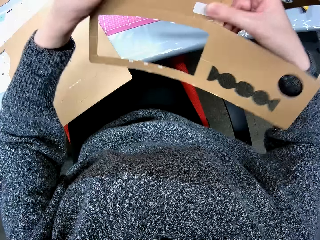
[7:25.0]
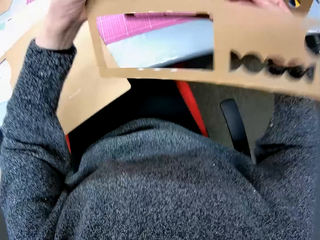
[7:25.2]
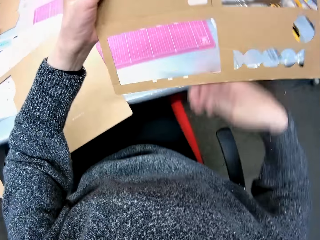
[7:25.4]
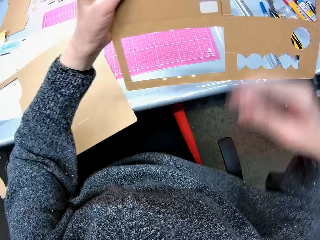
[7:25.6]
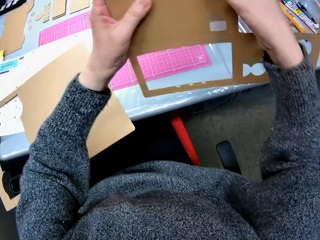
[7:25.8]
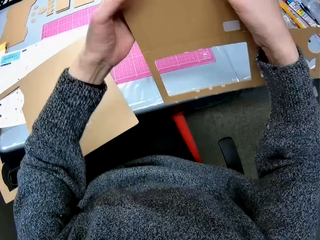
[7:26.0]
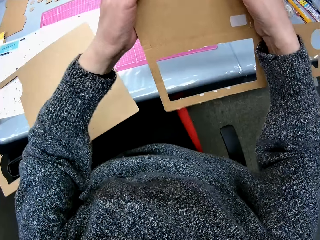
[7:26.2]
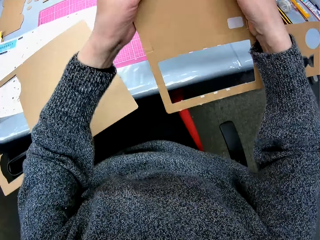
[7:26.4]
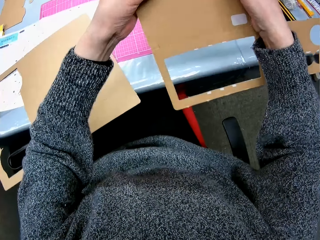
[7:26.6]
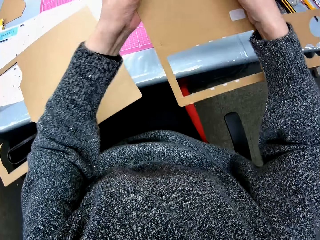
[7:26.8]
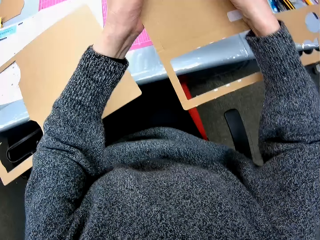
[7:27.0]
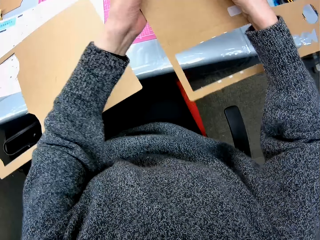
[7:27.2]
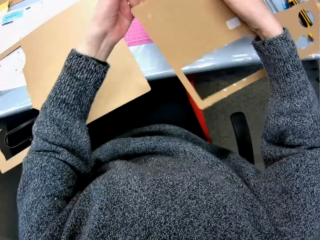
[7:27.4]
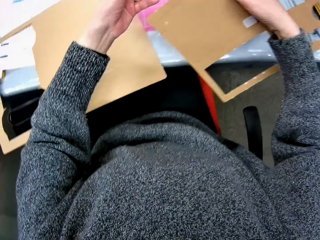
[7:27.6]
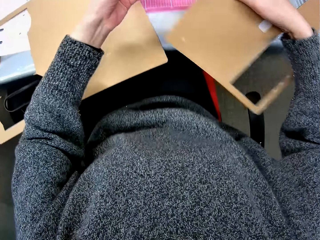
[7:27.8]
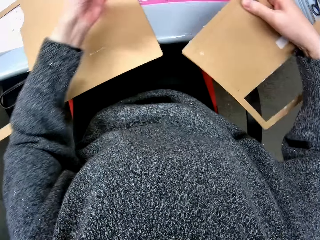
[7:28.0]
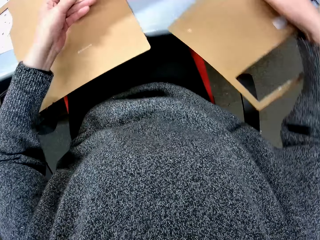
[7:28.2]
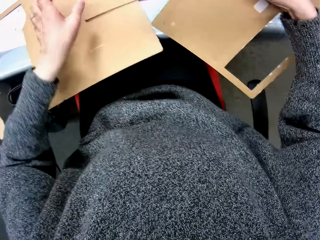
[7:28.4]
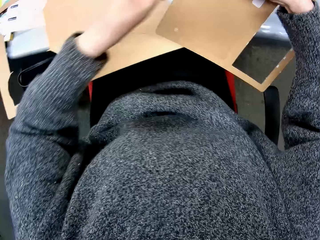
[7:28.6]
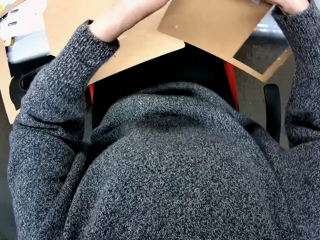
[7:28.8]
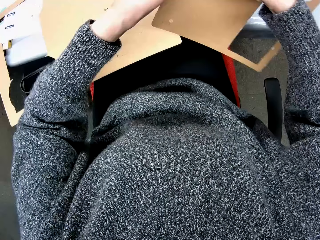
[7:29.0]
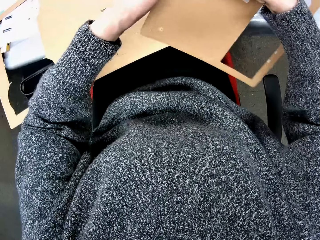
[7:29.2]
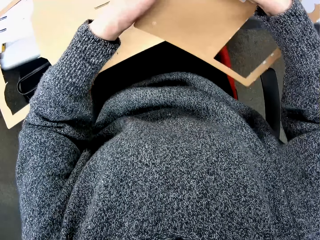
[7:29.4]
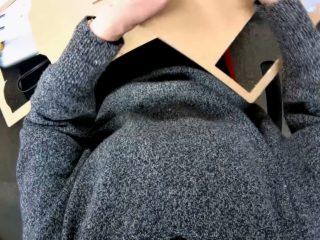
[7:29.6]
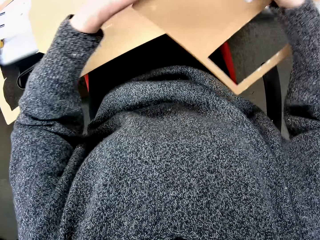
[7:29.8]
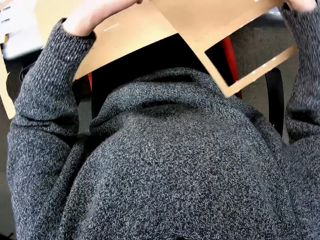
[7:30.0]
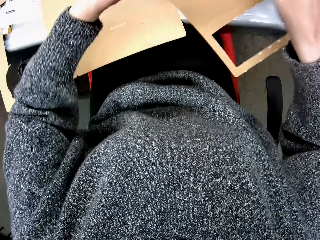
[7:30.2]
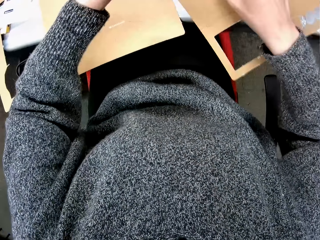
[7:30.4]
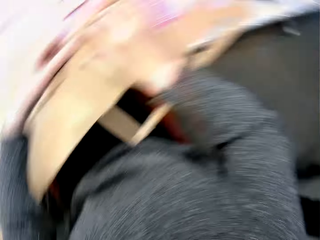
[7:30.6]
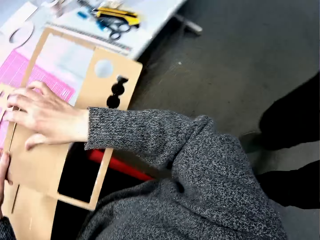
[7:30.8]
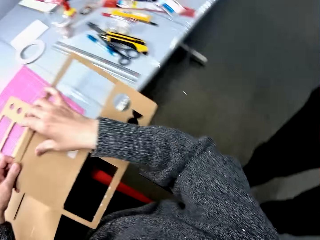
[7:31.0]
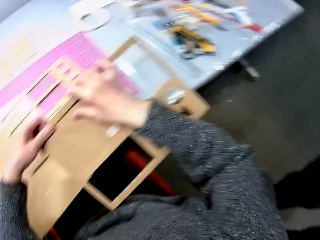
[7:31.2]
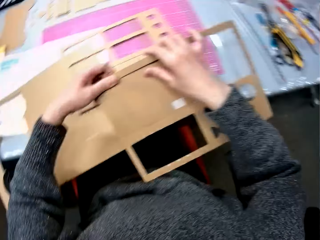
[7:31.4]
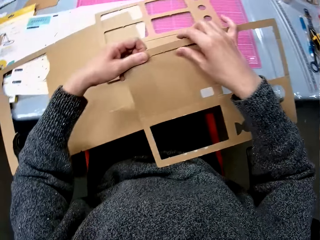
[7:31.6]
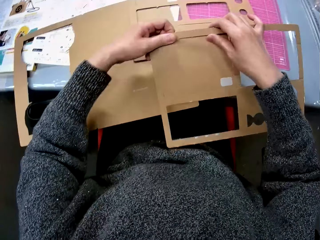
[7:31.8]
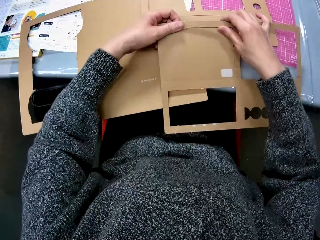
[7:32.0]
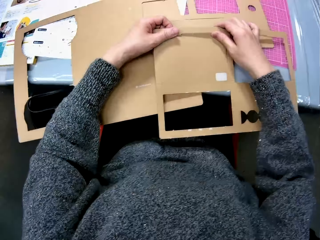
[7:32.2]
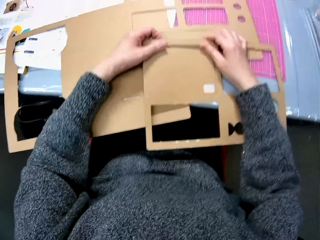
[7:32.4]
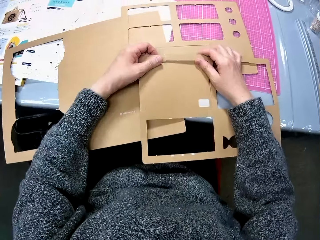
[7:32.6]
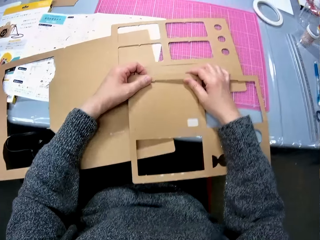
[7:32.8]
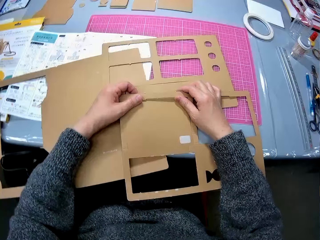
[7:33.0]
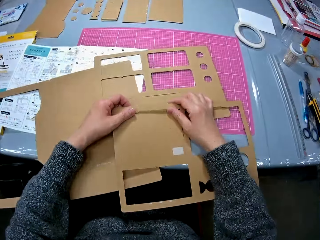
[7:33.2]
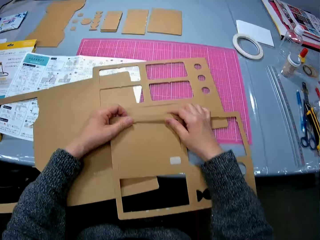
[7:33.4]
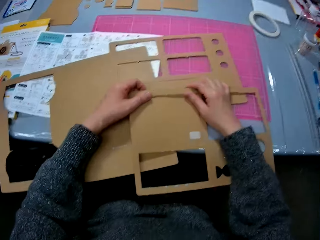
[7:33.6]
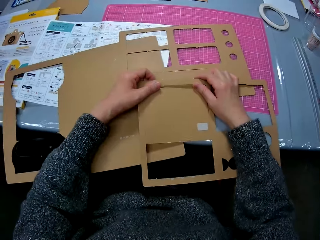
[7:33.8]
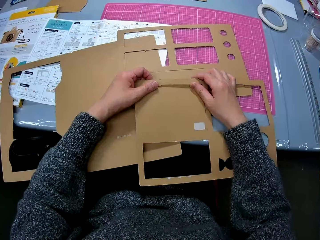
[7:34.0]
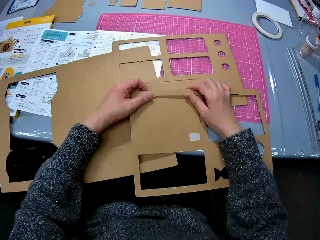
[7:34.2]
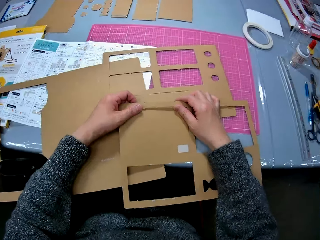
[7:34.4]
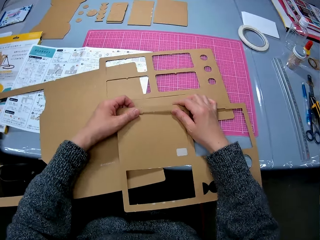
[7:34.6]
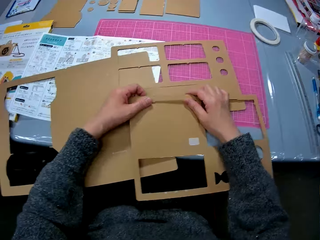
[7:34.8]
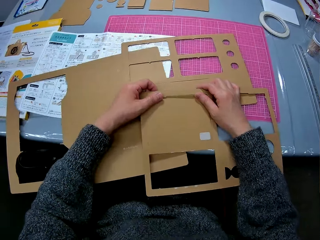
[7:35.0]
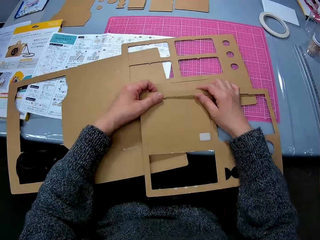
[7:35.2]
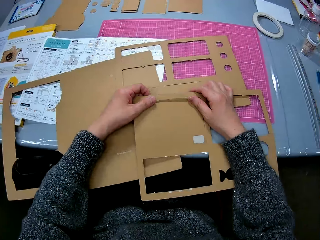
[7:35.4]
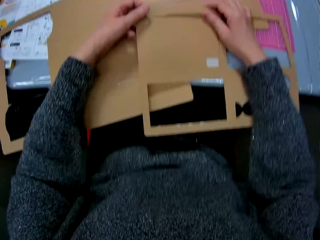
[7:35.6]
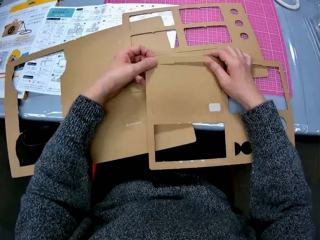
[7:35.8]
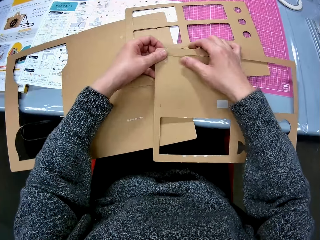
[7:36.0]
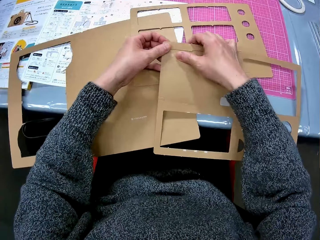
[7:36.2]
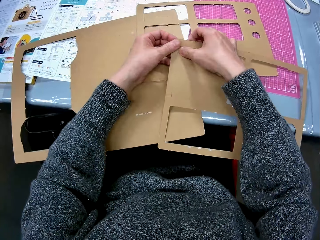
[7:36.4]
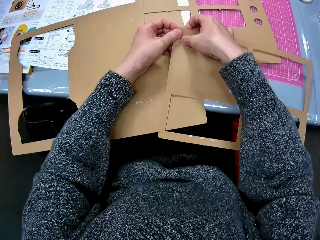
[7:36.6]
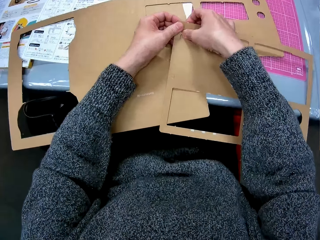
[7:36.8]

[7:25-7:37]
The camera wearer drops the cut out piece of carton or cardboard. They make a hole in the carton. They remove a piece of the cardboard.

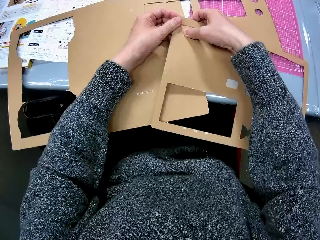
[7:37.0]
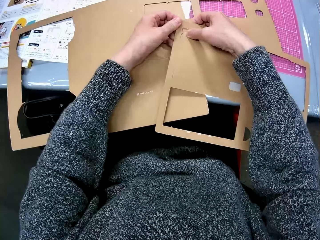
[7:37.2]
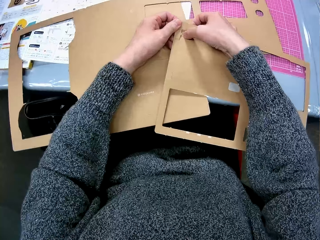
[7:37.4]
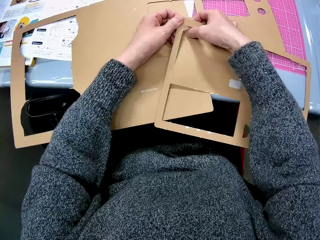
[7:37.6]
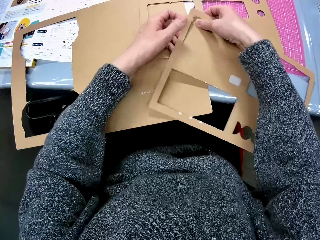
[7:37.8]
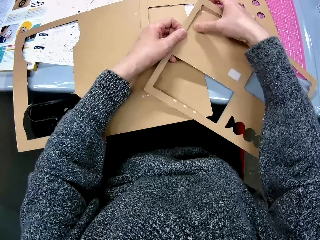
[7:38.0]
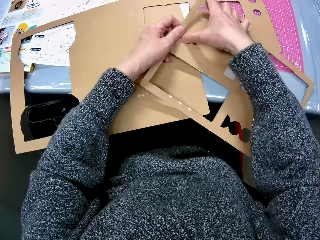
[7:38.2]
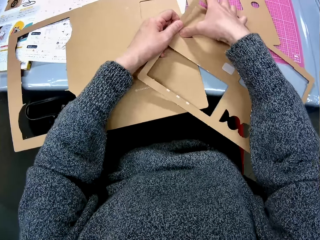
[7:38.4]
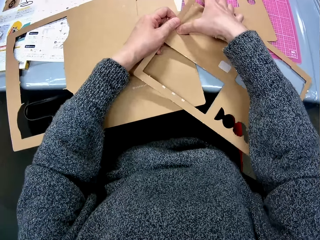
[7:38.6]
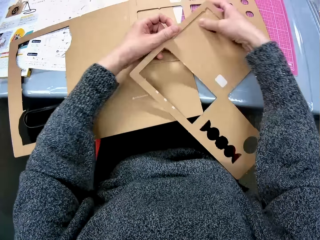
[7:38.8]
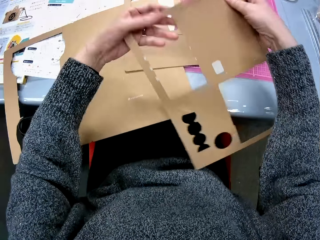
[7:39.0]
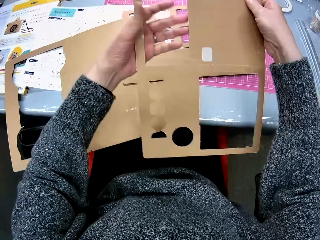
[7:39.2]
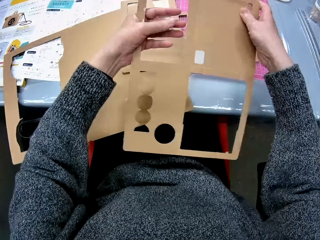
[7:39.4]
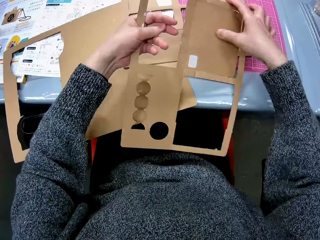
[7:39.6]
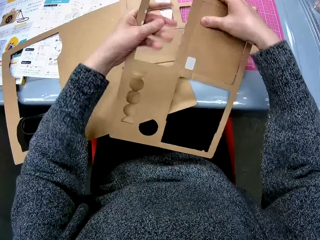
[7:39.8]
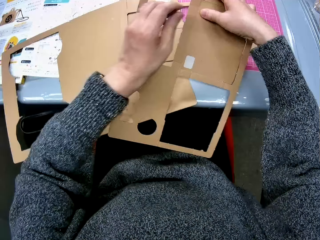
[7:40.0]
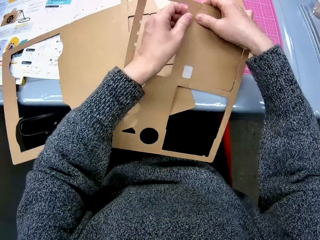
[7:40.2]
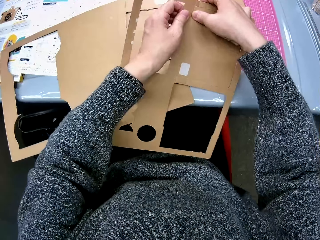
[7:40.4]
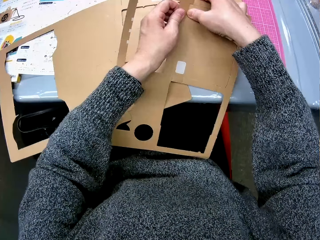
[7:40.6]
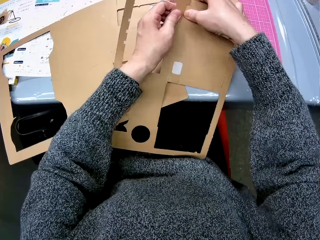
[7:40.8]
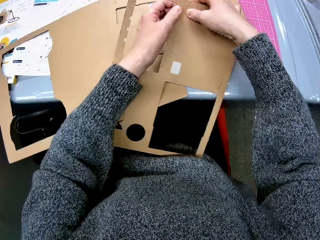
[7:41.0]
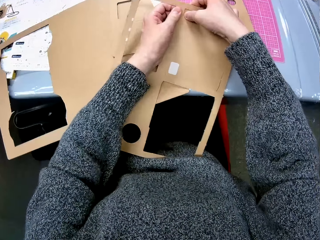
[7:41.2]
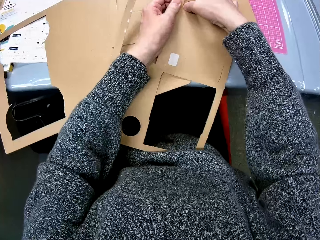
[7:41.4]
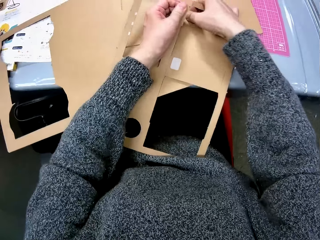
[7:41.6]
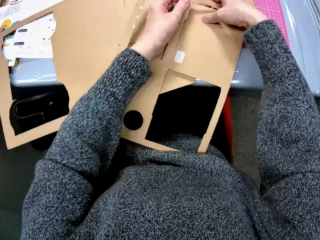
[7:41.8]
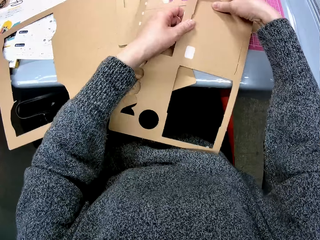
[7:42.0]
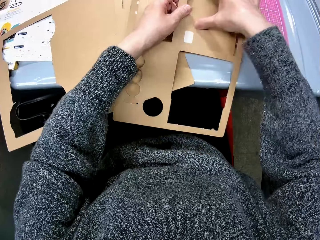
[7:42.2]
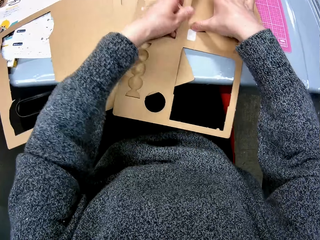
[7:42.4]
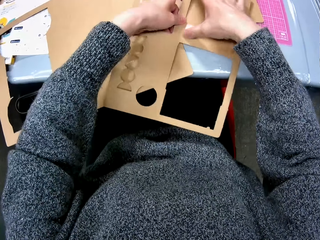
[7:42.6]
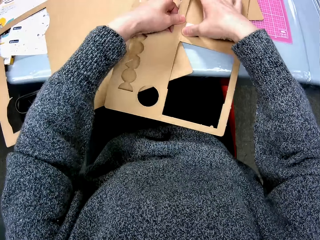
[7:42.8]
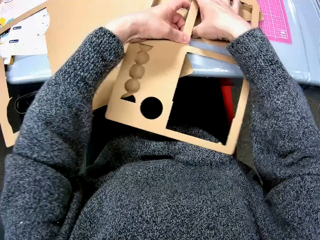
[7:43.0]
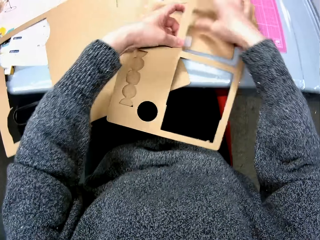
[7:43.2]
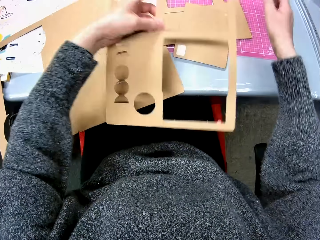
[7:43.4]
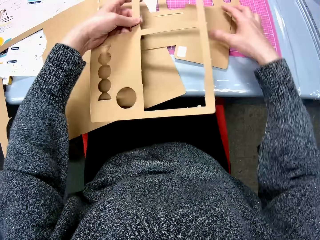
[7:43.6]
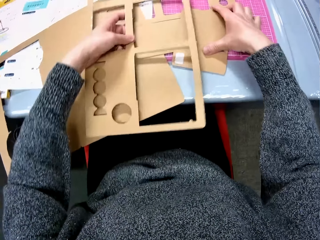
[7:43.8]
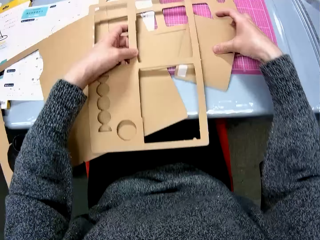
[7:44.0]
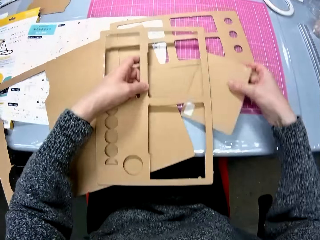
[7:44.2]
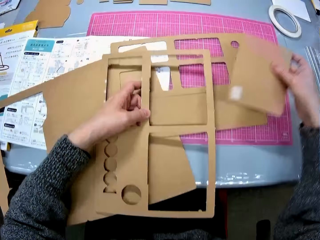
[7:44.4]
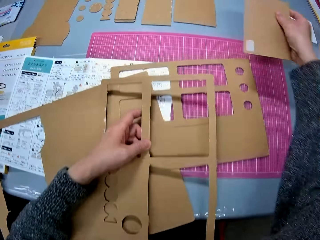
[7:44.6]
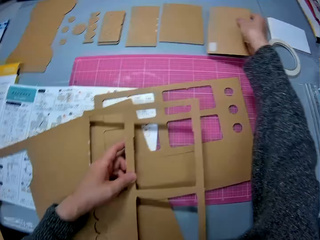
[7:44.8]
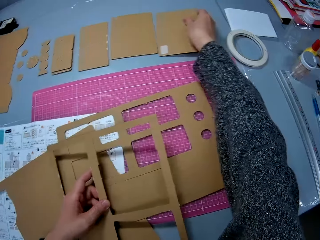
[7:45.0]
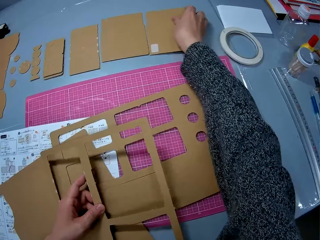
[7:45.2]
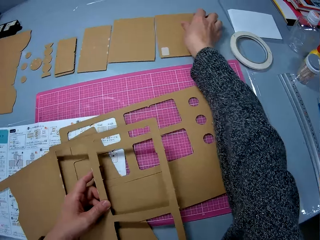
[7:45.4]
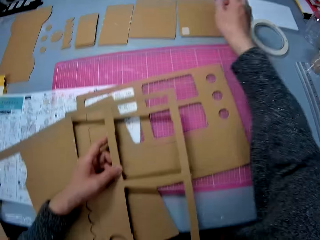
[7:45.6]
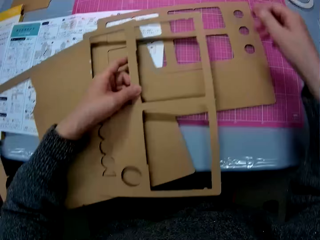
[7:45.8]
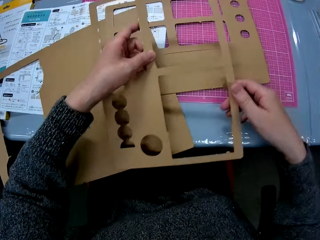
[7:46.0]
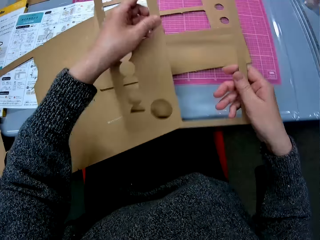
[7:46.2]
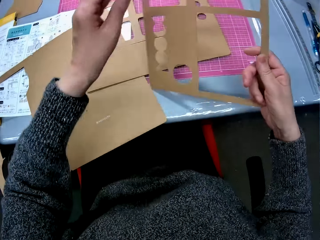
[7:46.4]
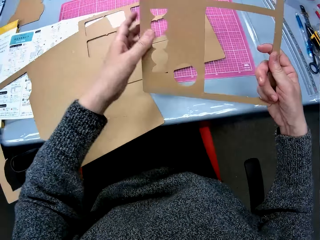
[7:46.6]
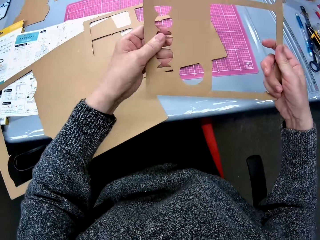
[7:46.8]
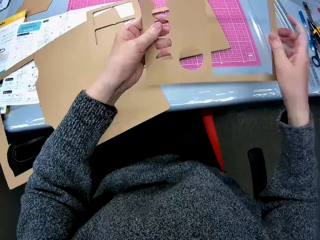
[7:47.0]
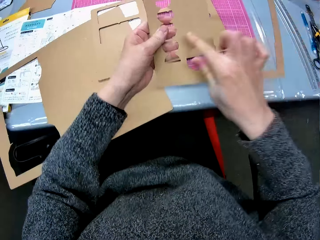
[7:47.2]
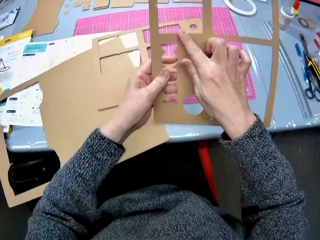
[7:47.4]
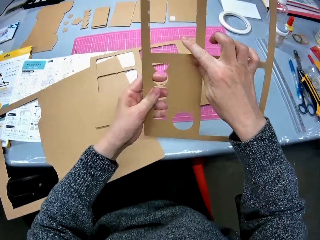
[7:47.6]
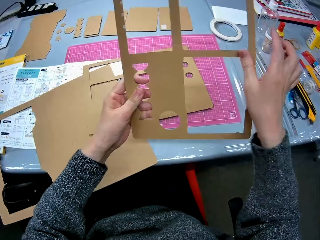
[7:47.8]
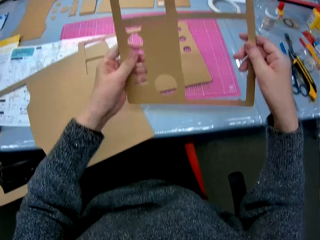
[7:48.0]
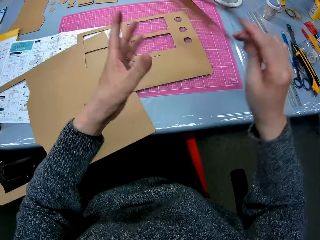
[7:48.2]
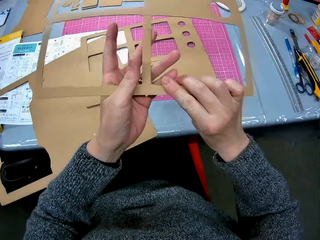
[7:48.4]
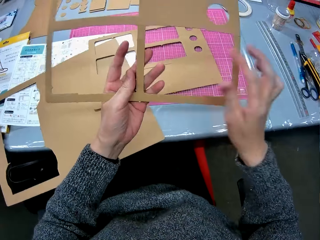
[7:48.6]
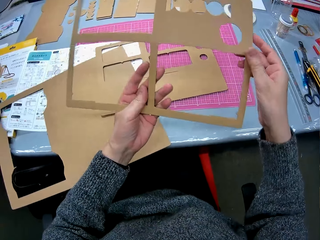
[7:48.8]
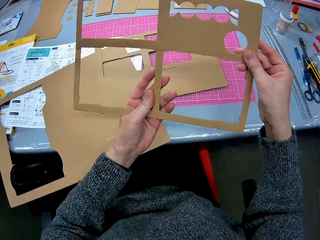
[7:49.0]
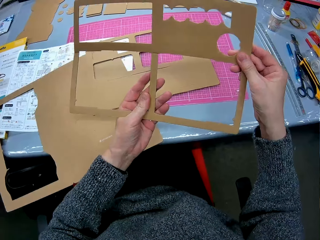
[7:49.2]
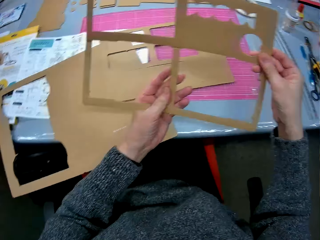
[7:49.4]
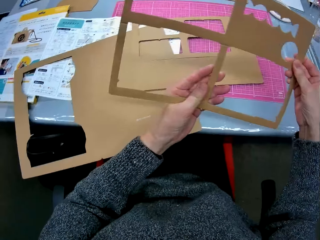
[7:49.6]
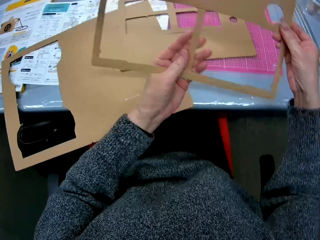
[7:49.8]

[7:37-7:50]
The camera wearer drops the carton with the holes in it. They pick up the piece of cardboard. They drop the cut out piece of the carton. They look at the cardboard. They hold the carton with holes in it. They turn the carton with holes in it.
